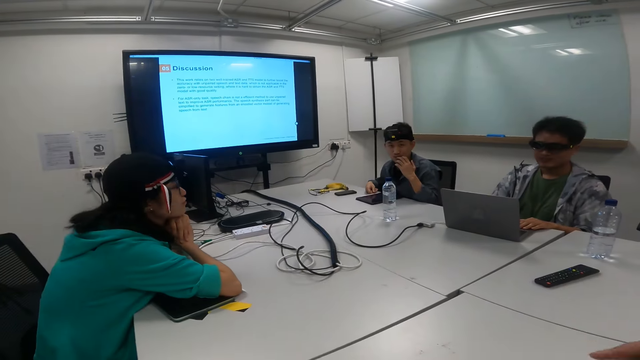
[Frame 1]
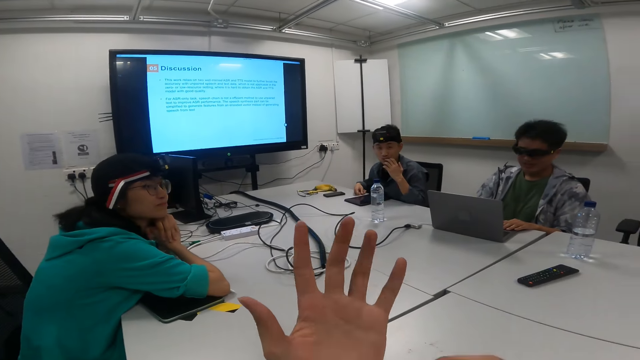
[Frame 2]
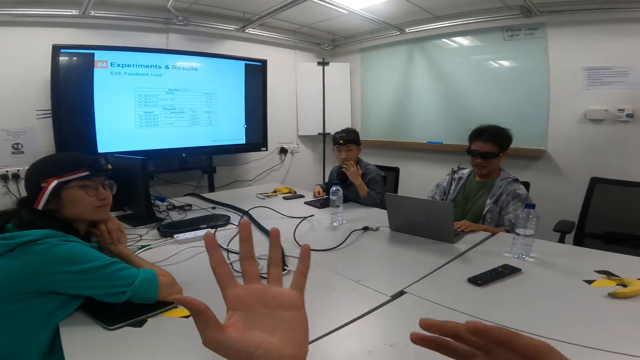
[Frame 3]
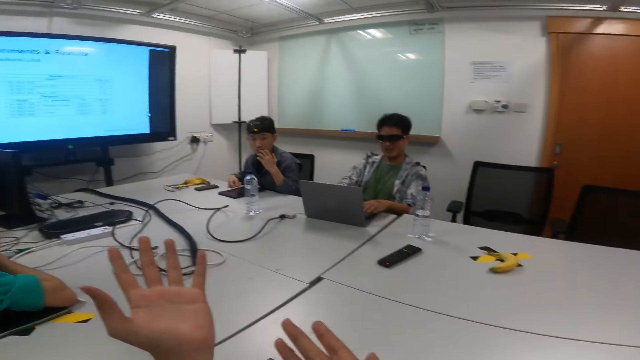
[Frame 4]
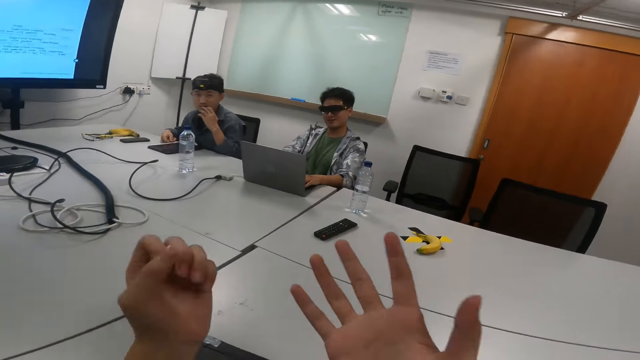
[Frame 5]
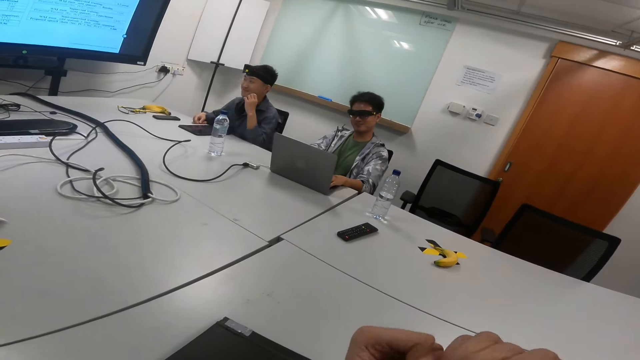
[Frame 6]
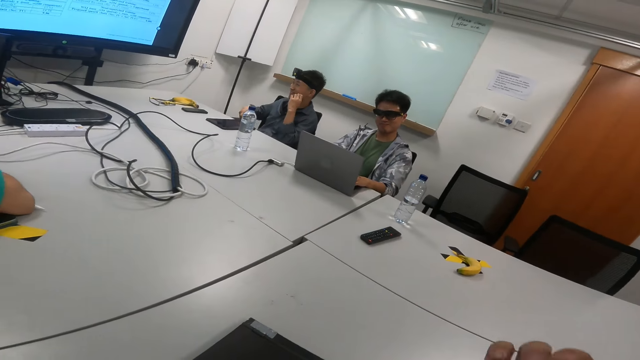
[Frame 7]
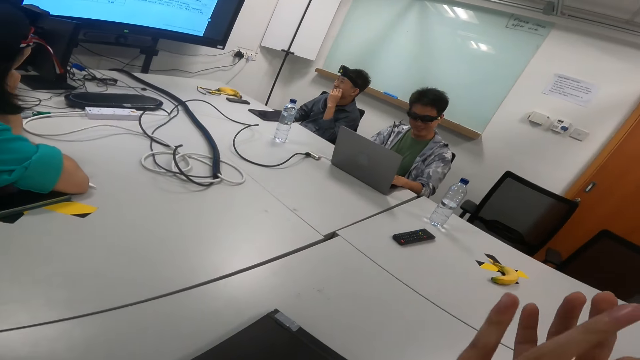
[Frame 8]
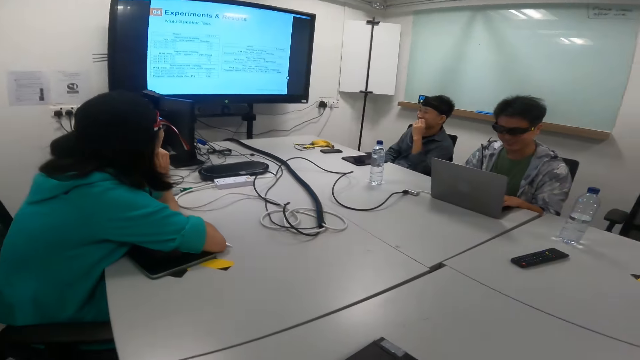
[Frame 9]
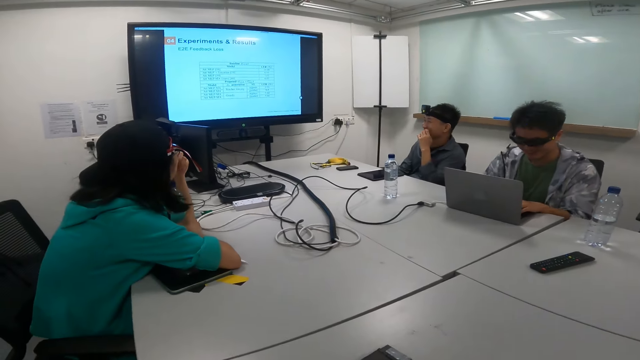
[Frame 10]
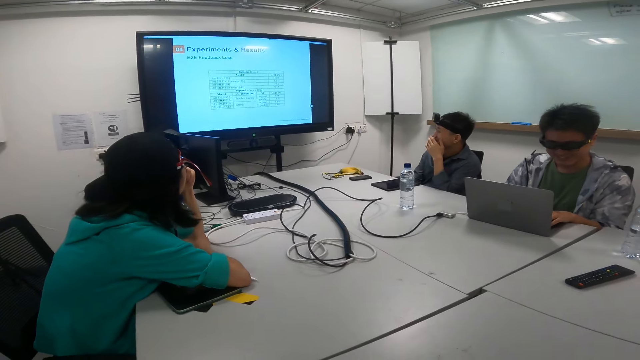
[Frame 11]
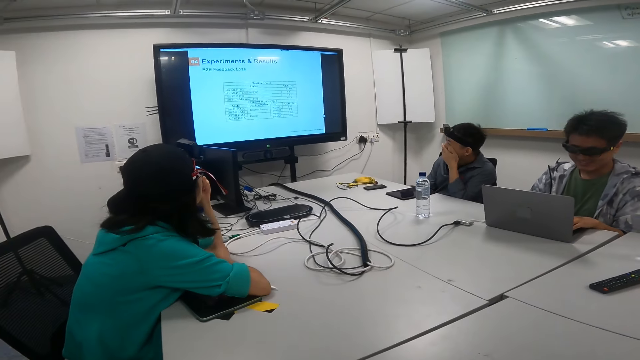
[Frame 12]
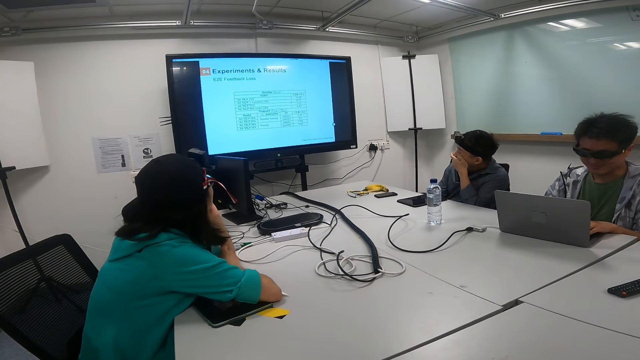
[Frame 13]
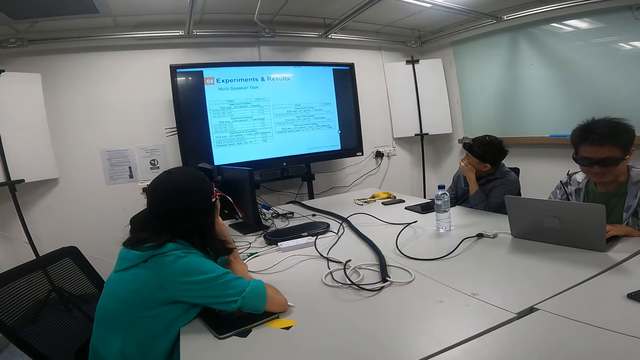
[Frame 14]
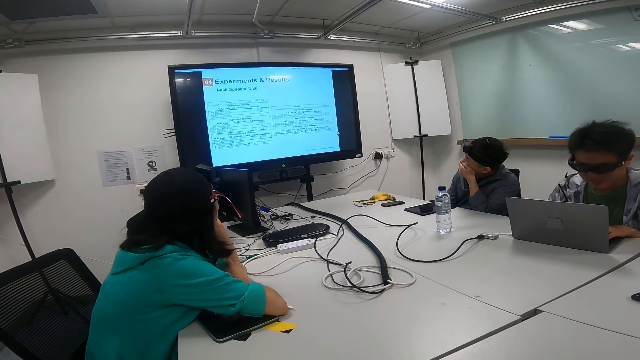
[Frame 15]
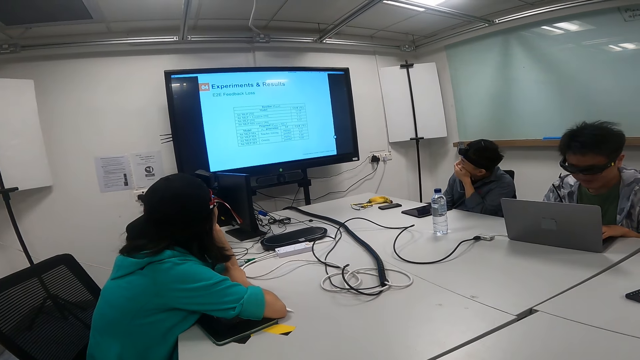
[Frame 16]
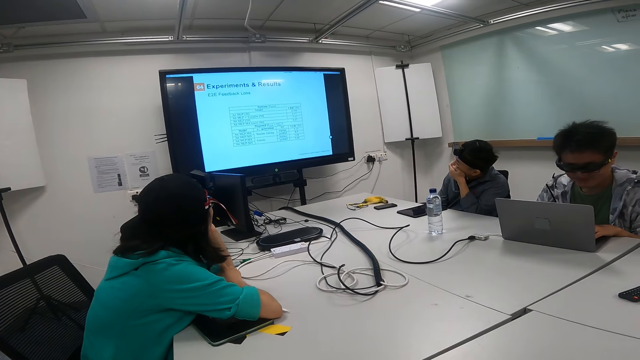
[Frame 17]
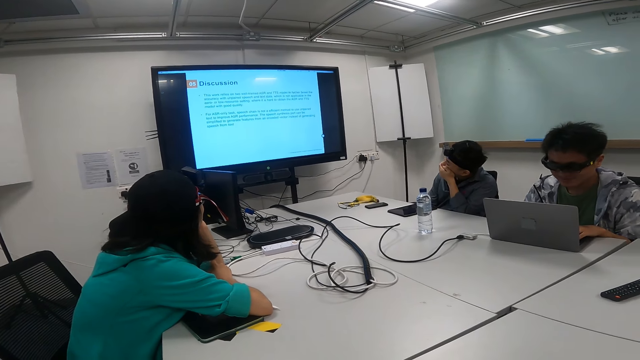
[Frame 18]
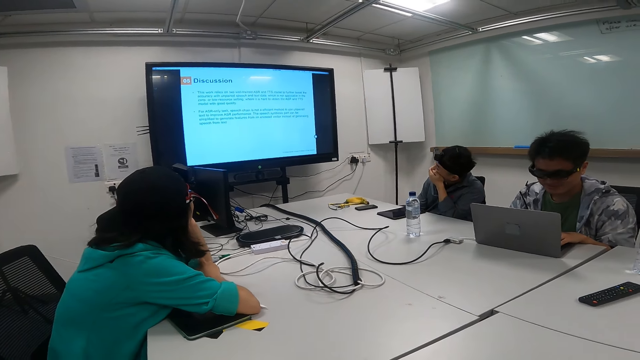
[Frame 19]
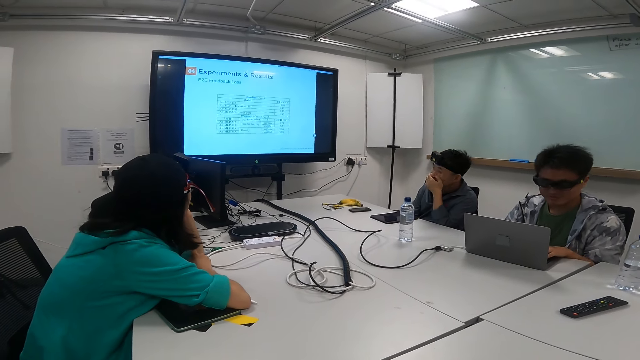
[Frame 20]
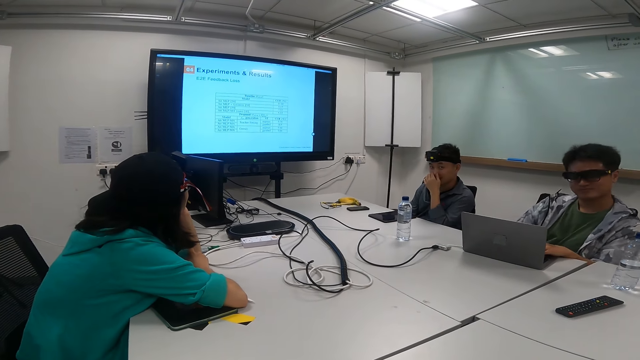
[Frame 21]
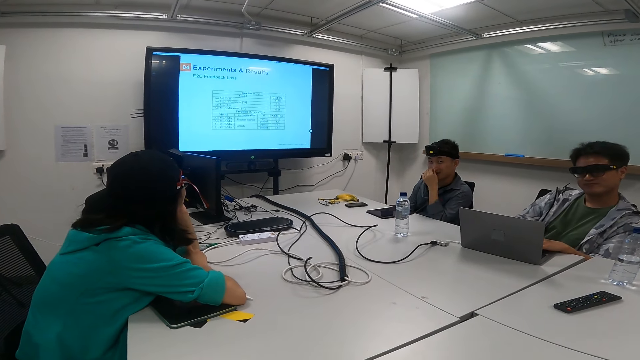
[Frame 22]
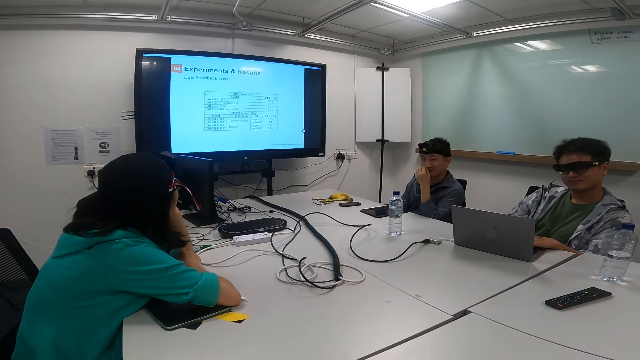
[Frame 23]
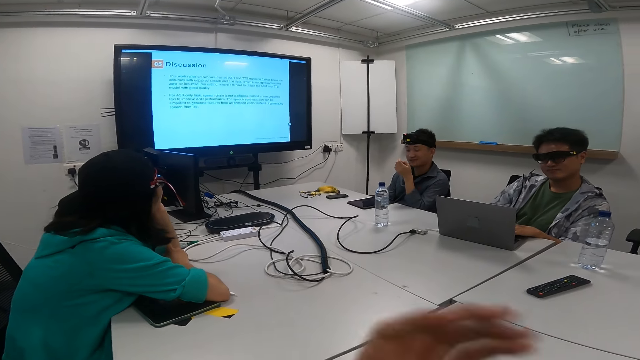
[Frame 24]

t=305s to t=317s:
A woman sits on the chair in the boardroom. A man and another man sit on the chair in the boardroom. The camera wearer talks to the first man.

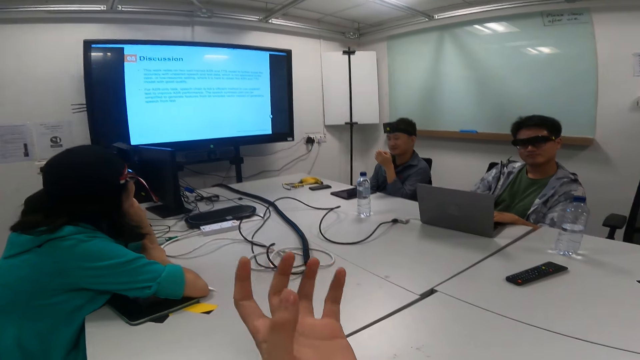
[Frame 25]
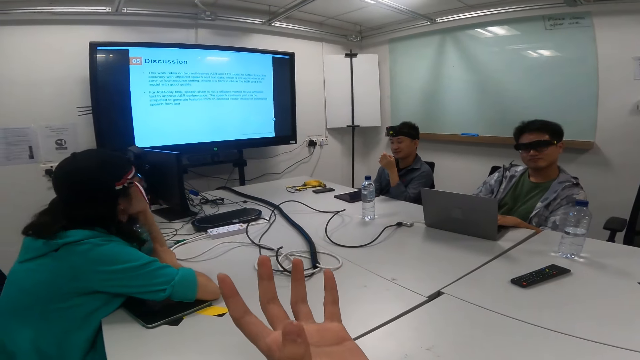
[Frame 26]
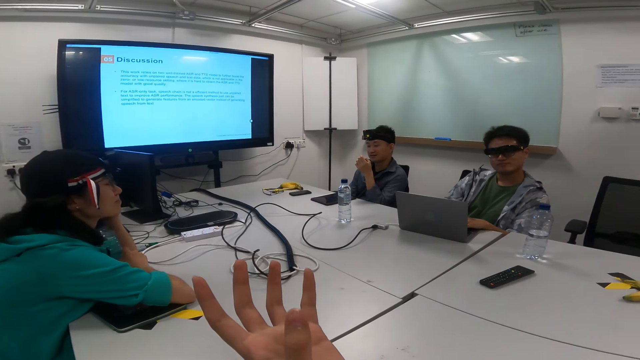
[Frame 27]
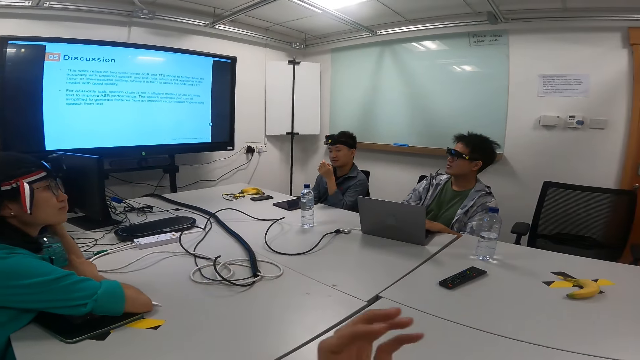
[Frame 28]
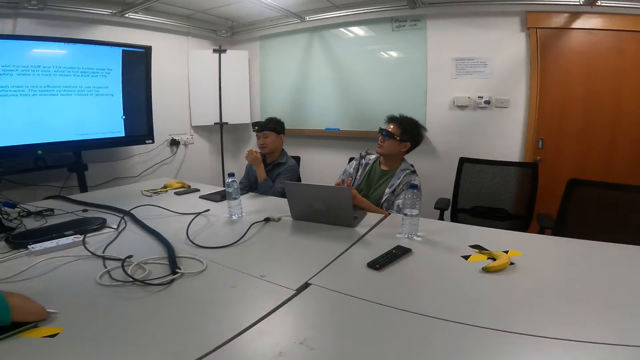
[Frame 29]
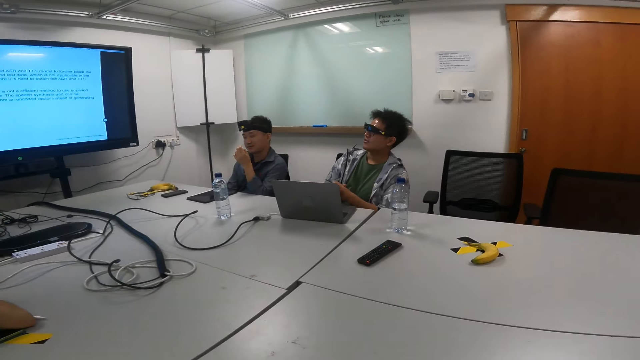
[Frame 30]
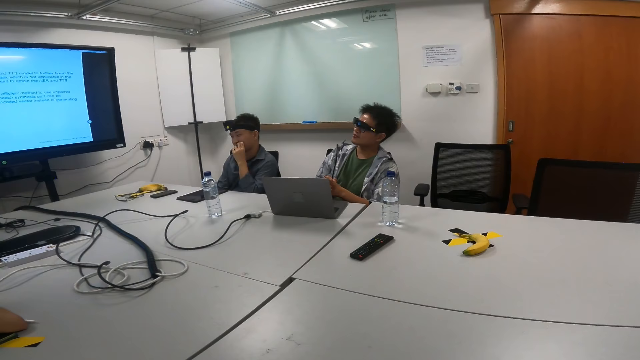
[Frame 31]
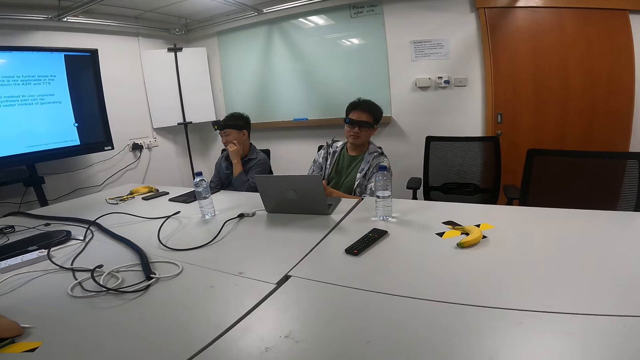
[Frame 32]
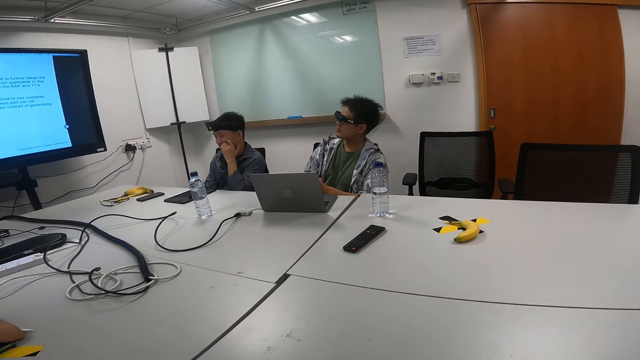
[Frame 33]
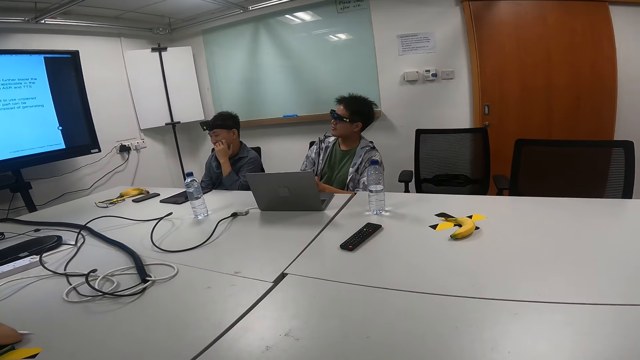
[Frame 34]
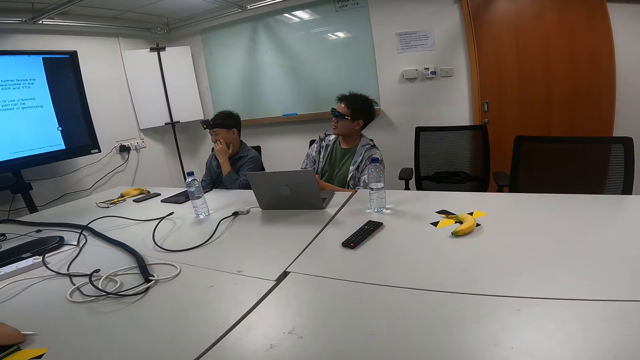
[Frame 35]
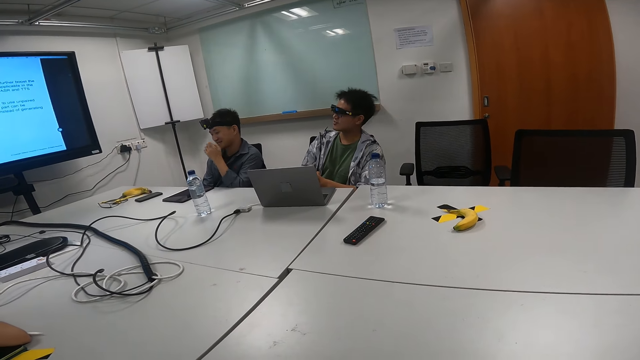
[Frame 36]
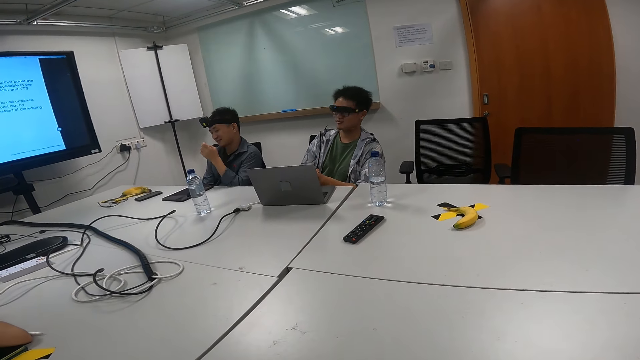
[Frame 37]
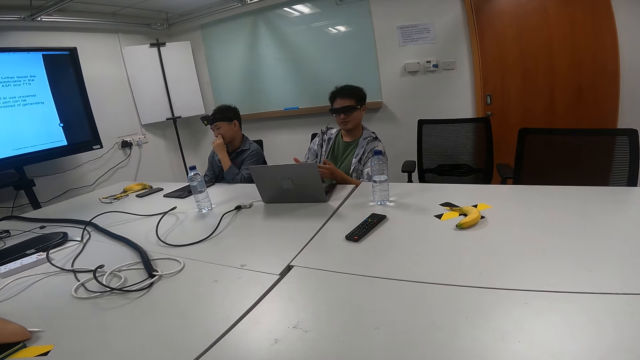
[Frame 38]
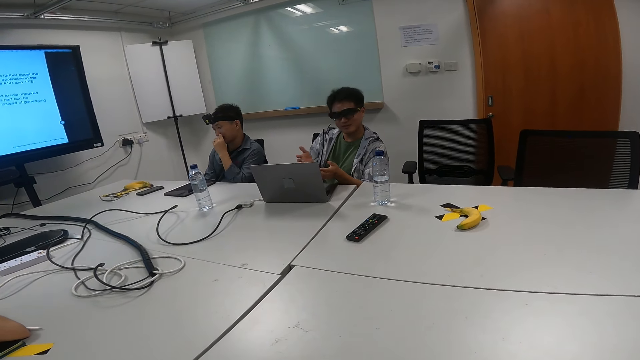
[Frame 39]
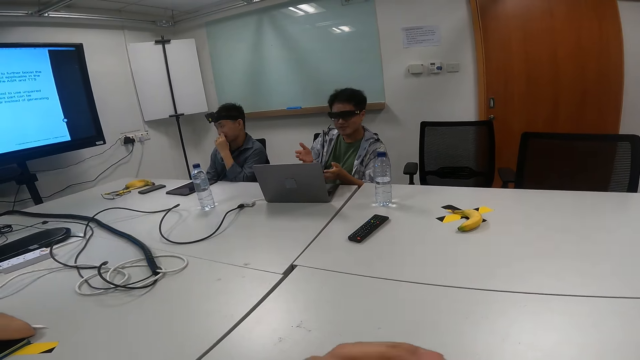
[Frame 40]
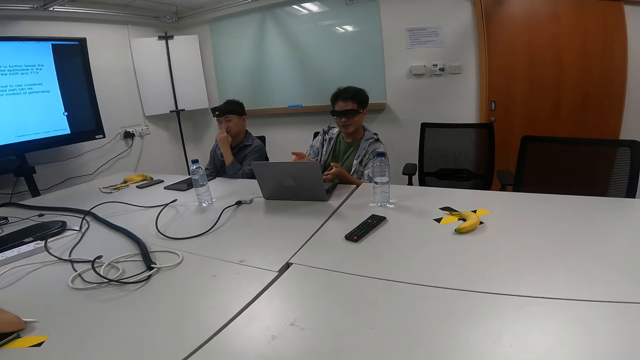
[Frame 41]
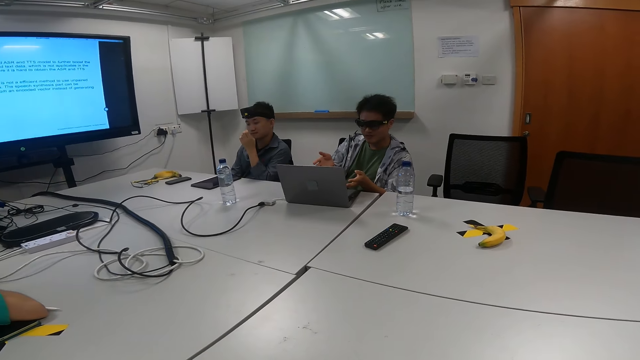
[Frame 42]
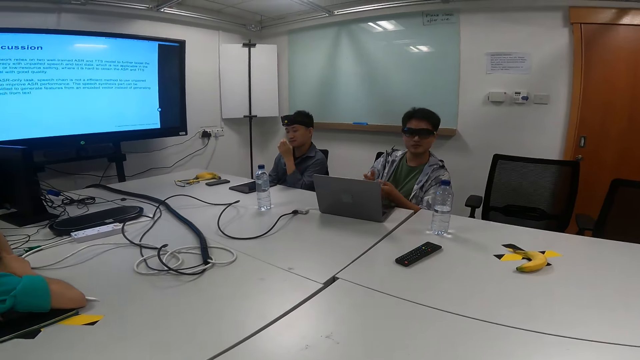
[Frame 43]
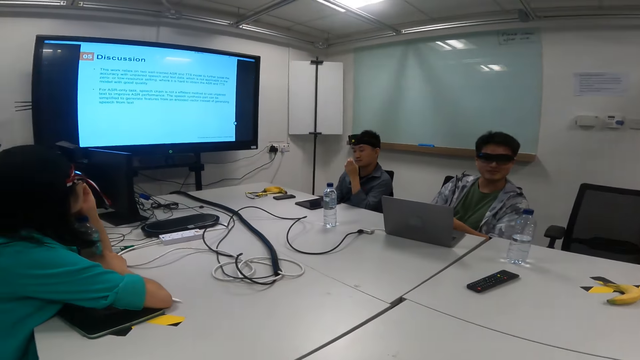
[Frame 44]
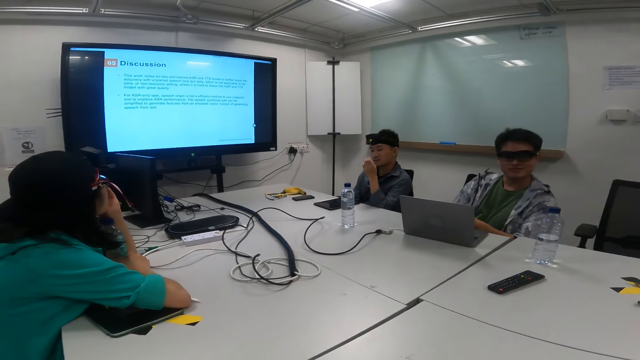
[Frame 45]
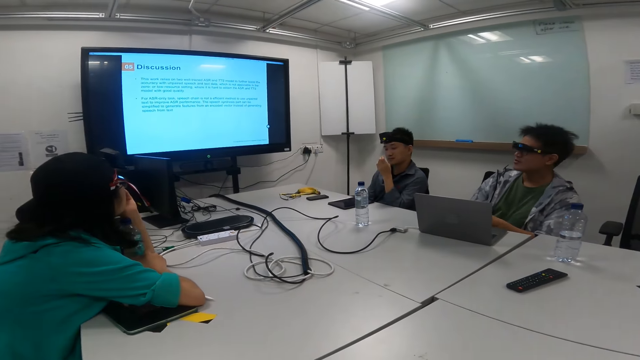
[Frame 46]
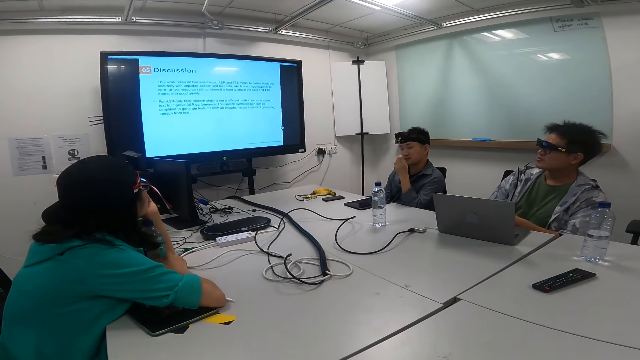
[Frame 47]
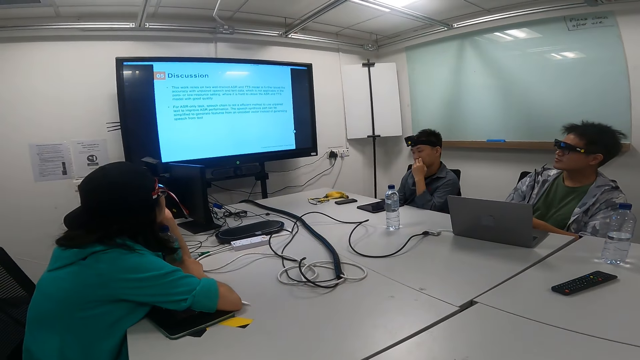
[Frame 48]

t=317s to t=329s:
A woman looks at a man. The man looks at the television screen. Another man explains something on the television screen. The first man gestures with hands. The camera wearer talks to the second man. The second man explains something on the television screen. The camera wearer looks at the television screen.
